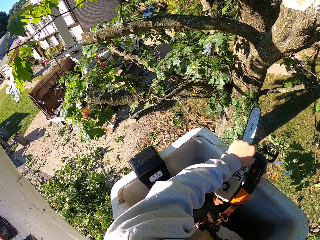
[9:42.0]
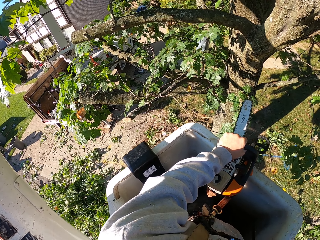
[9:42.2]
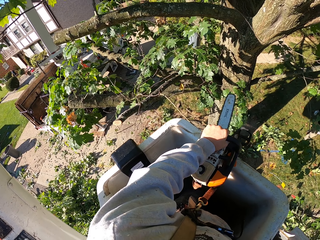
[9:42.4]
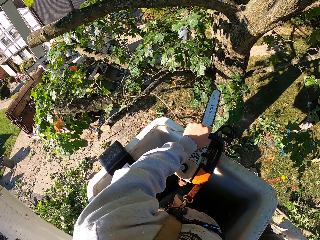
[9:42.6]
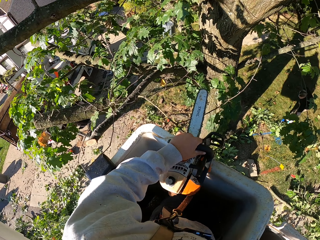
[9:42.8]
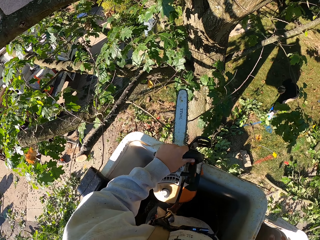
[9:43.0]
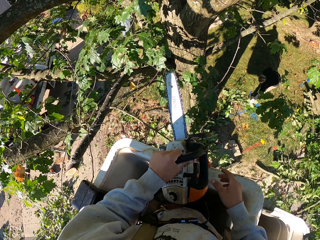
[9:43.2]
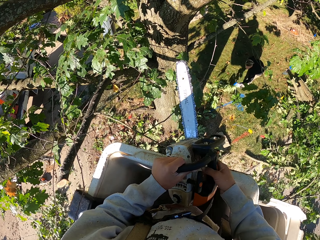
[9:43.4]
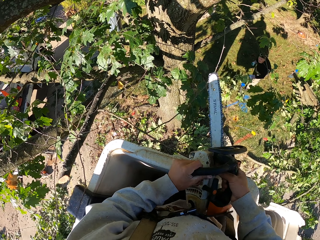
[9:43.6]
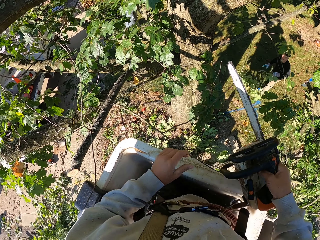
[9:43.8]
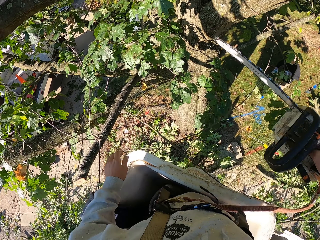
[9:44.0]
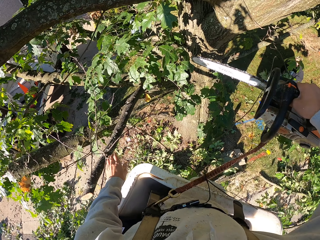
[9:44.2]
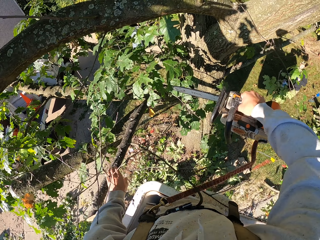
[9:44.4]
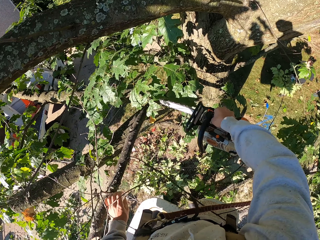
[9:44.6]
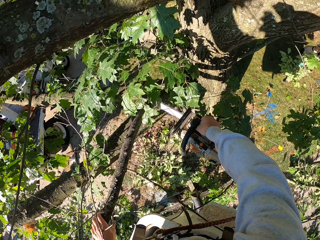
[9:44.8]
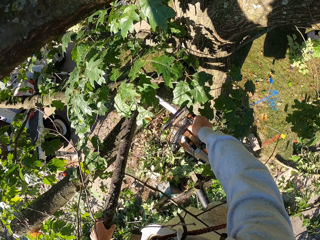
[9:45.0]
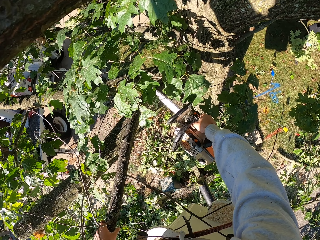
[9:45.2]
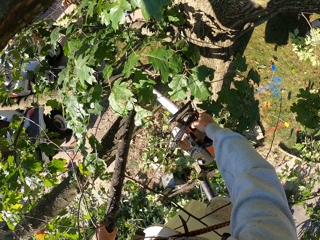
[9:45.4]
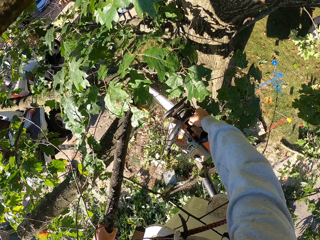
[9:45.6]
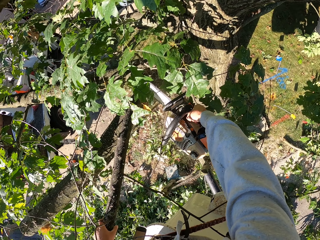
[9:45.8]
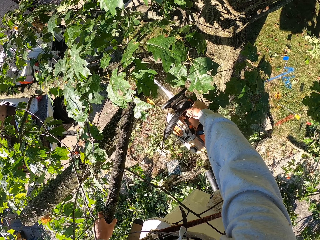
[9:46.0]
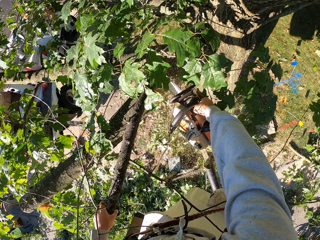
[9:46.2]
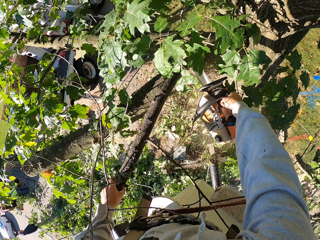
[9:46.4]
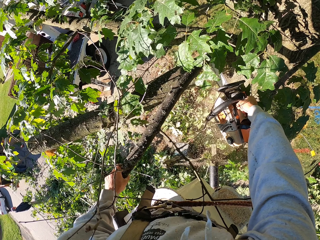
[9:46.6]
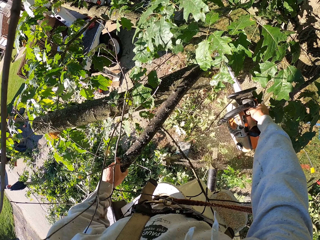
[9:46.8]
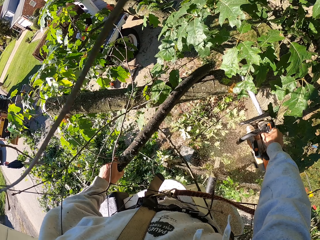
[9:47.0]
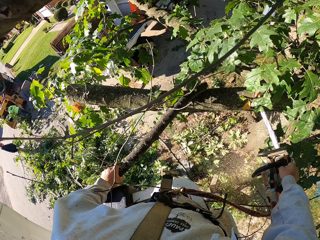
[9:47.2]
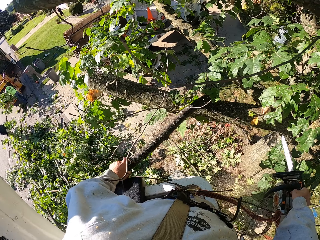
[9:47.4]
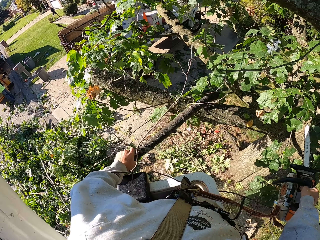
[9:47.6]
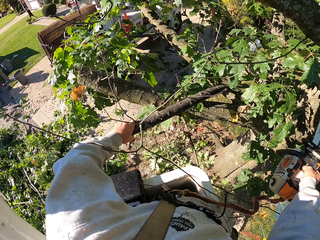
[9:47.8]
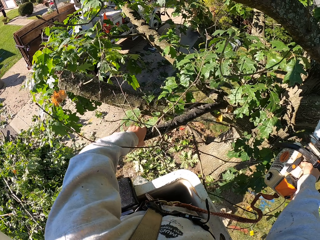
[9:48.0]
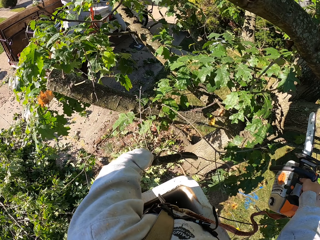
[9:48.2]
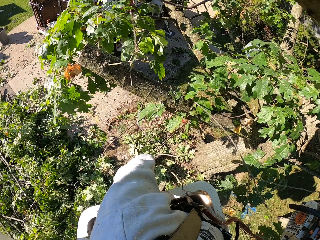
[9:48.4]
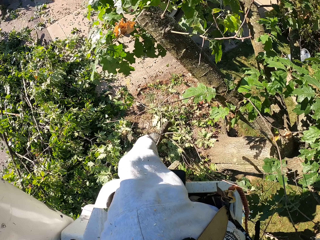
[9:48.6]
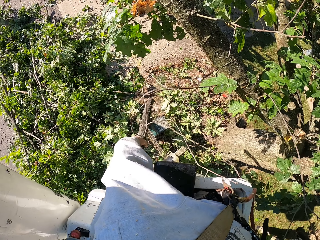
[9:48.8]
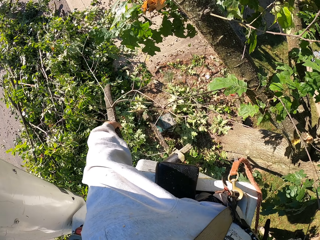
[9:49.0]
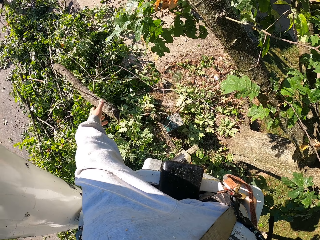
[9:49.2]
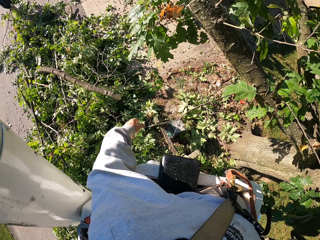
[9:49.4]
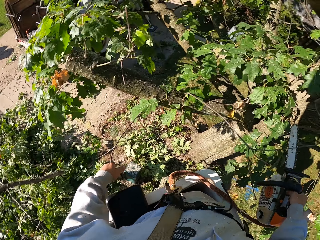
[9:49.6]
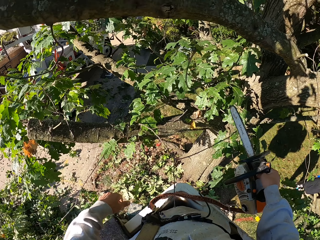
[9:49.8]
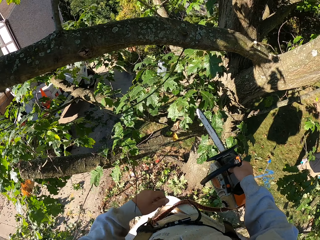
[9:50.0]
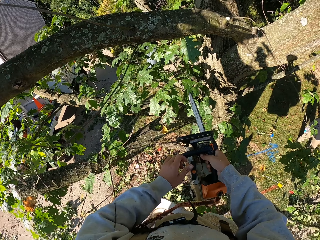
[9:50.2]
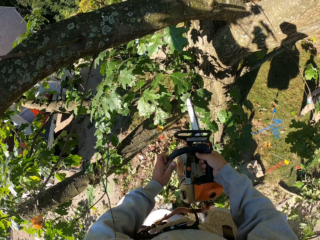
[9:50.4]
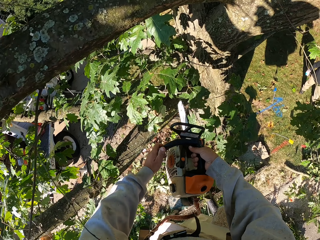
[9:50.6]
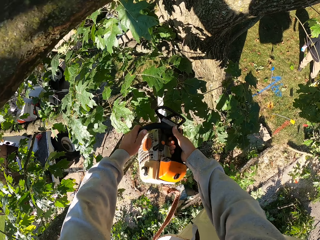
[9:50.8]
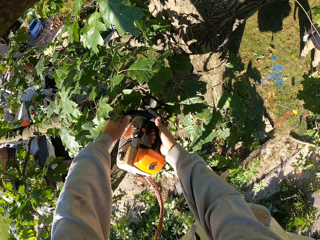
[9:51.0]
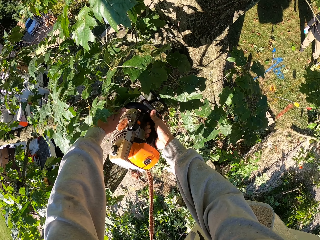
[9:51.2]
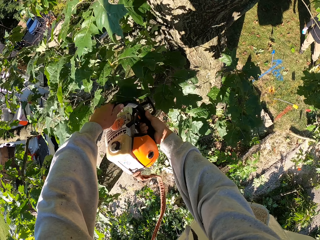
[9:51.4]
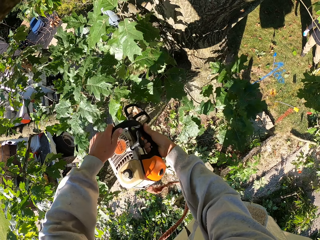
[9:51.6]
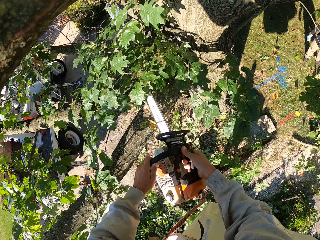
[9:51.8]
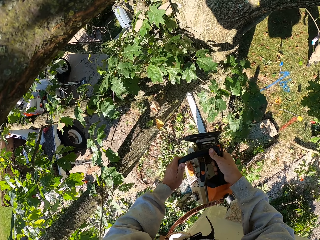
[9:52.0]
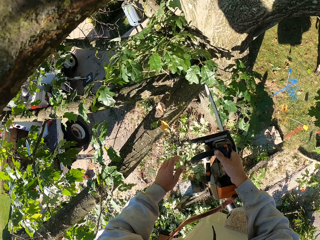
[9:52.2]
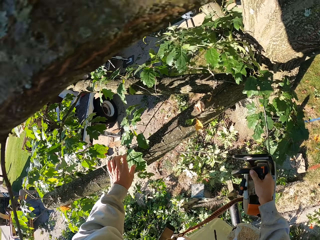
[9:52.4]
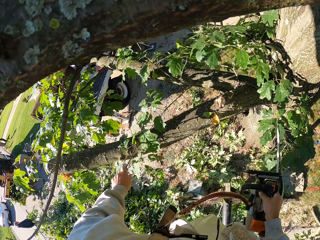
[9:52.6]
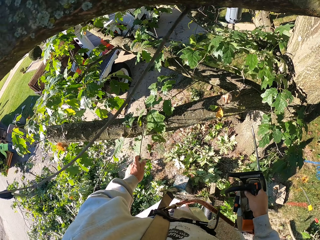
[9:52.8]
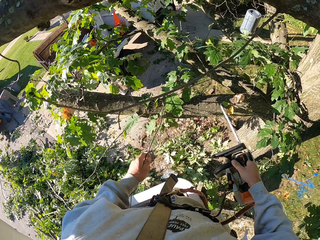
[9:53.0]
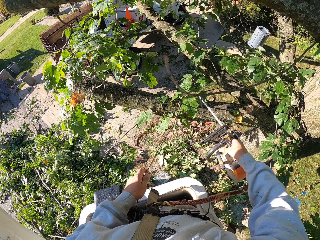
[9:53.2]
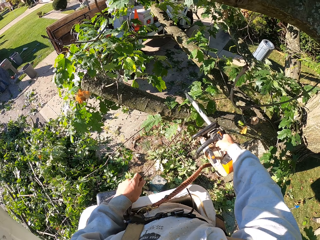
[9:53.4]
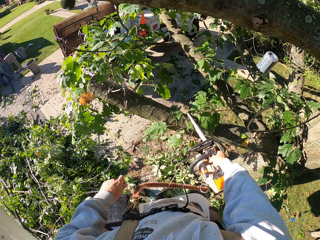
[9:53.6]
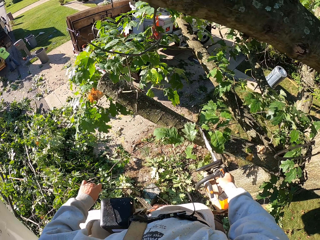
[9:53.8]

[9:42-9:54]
The camera wearer passes the chain saw from his left hand to his right hand. He cuts a branch of the tree with the chain saw in his right hand. He holds the branch of the tree with his left hand. He throws the branch in his left hand to the ground. He holds the front handle of the chain saw with his left hand. He cuts a plant on the tree with the chain saw in his hands. He pulls the runner of the plant with his left hand.

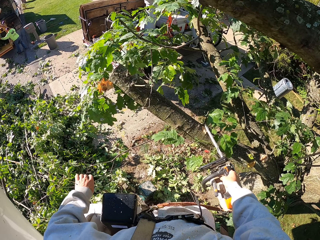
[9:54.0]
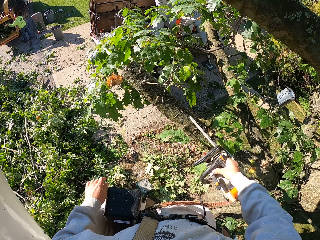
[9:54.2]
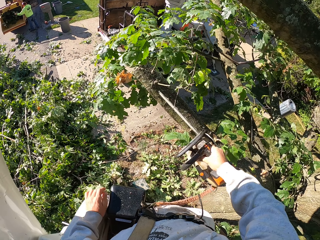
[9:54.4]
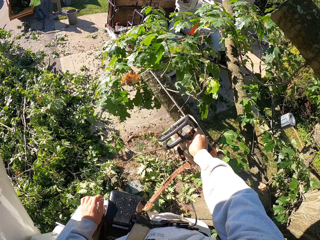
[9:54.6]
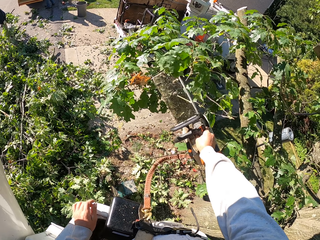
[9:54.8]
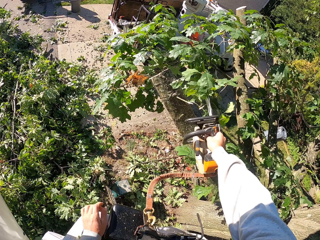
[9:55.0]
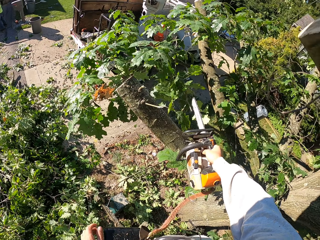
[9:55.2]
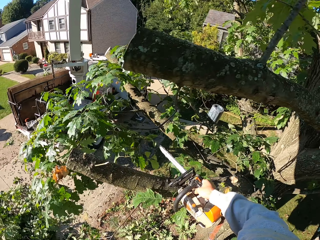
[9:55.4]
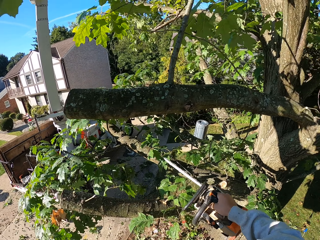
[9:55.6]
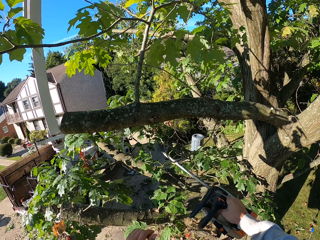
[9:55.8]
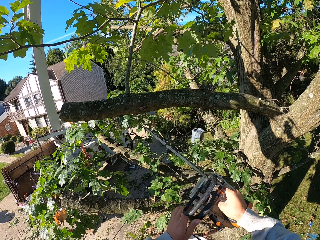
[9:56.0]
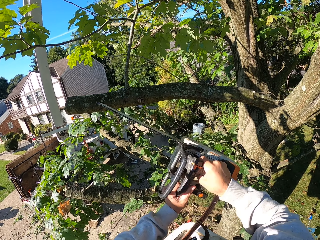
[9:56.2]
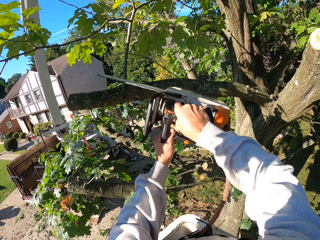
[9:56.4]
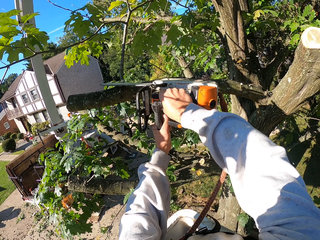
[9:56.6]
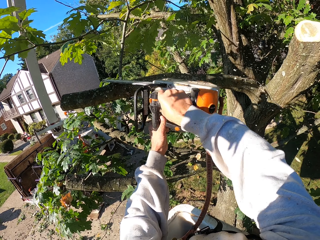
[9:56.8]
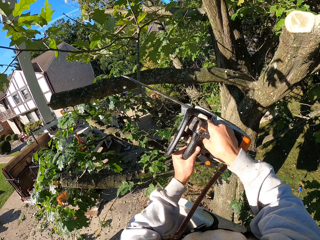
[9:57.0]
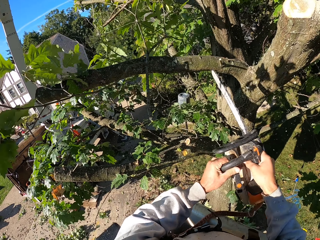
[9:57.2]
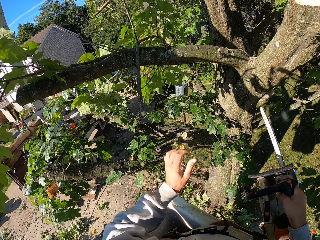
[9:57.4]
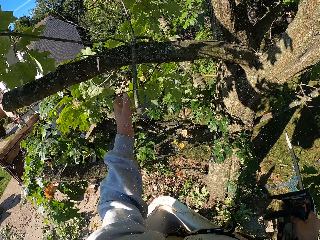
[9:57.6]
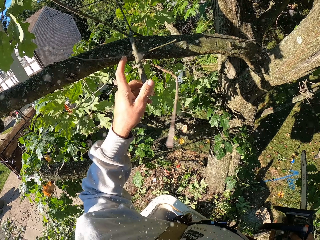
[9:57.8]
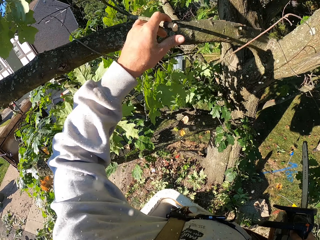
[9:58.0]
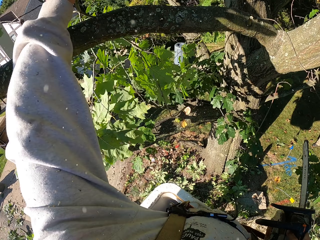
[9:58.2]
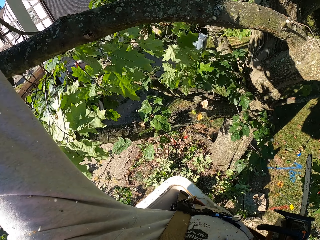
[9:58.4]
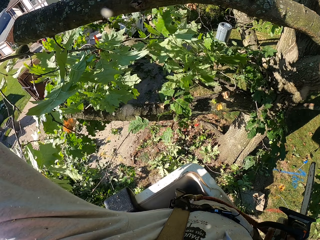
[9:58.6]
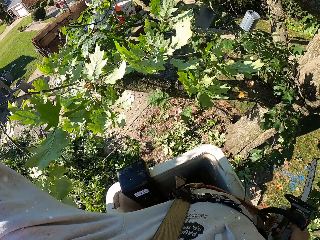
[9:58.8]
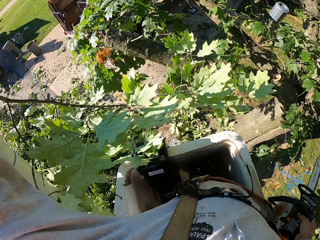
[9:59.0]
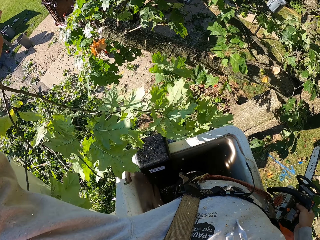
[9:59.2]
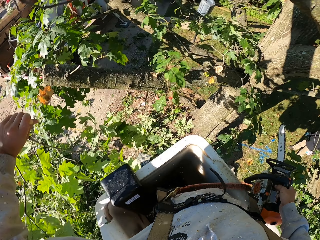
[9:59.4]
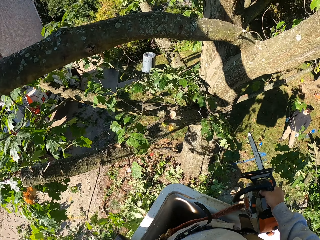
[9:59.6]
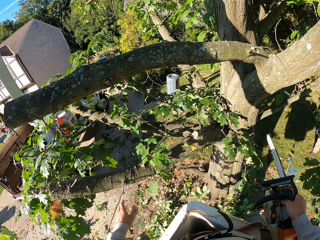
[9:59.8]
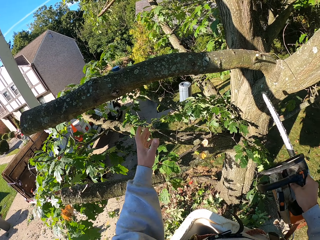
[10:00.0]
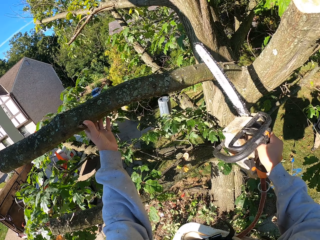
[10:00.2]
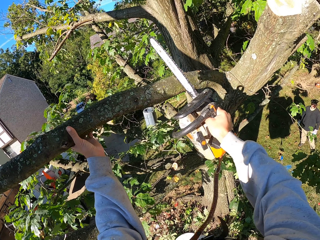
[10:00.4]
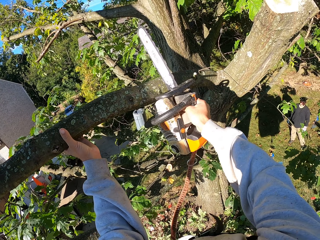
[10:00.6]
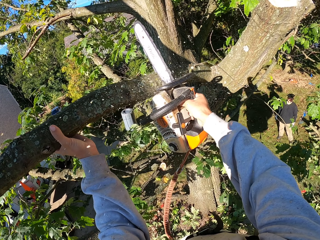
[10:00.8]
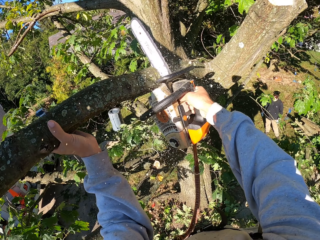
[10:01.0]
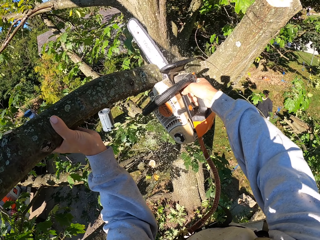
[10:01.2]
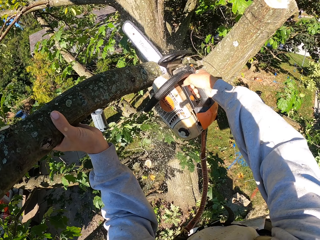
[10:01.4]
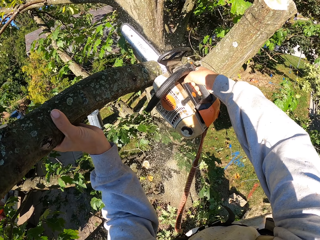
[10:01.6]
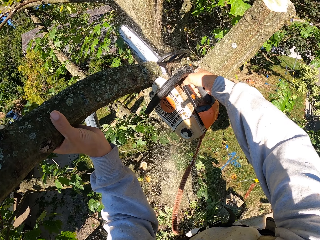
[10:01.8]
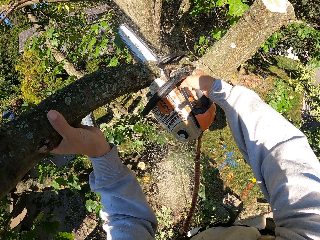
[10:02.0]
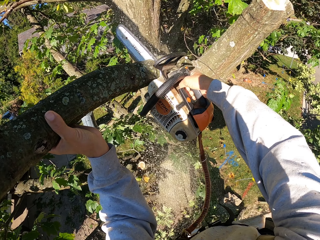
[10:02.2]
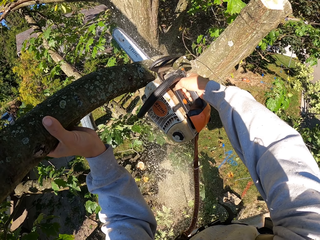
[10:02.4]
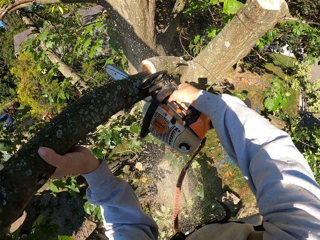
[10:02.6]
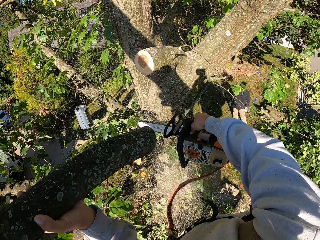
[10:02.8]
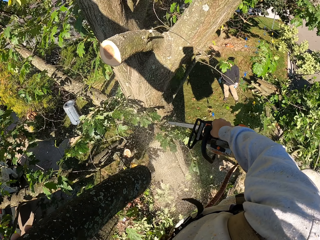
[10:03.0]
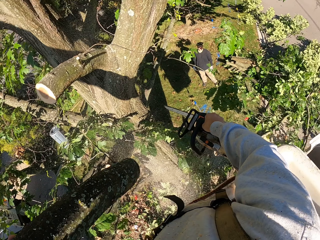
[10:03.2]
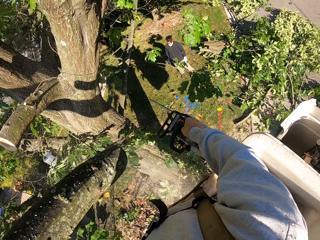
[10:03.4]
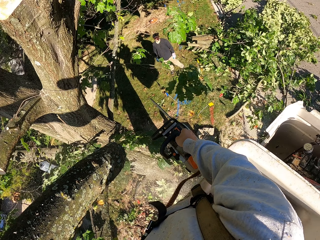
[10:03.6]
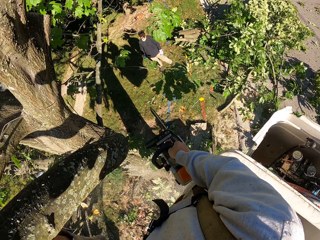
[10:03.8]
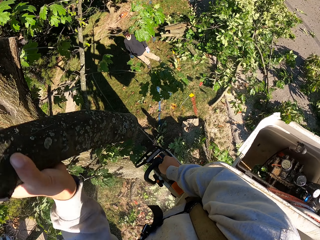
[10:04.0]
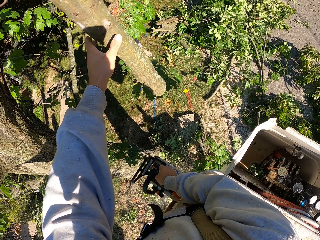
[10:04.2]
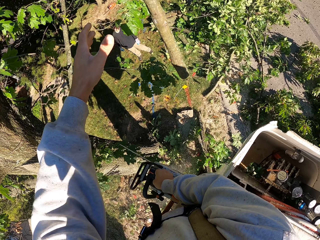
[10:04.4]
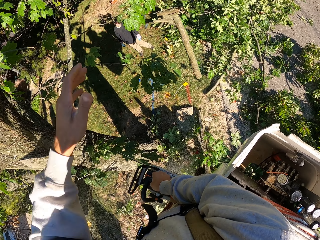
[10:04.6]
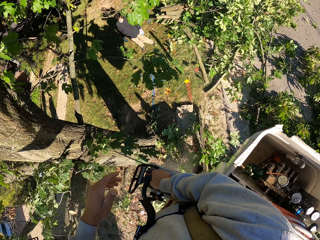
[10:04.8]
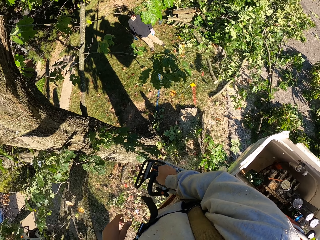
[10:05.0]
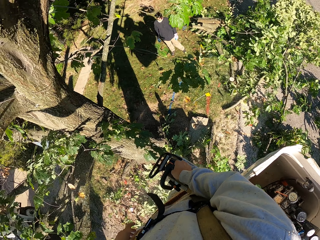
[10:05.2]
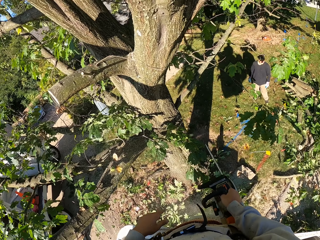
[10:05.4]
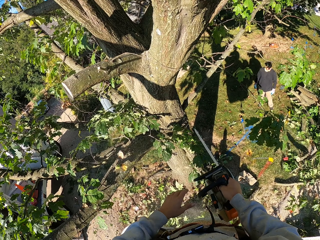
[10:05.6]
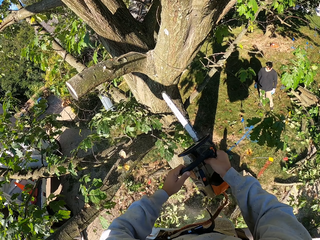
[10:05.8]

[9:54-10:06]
The camera wearer cuts the runner of the plant with the chain saw in his right hand. He cuts leaves on the tree with the chain saw in his right hand. He holds the front handle of the chain saw with his left hand. He cuts a branch of the tree with the chain saw in his right hand. He removes the branch from the tree with his left hand. He throws the branch in his left hand to the ground. He holds a branch of the tree with his left hand. He cuts the branch with the chain saw in his right hand. He throws the branch in his left hand to the ground.
